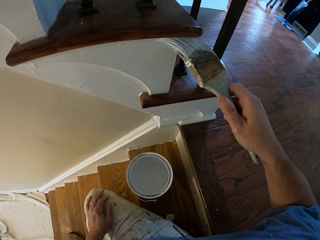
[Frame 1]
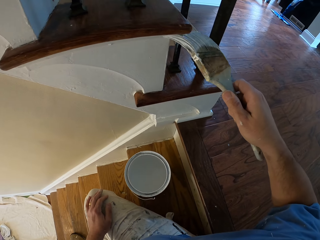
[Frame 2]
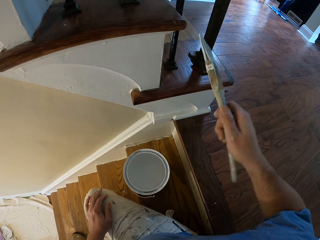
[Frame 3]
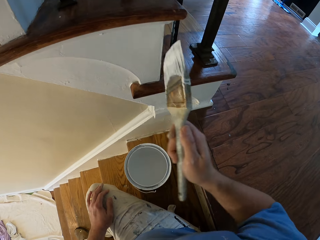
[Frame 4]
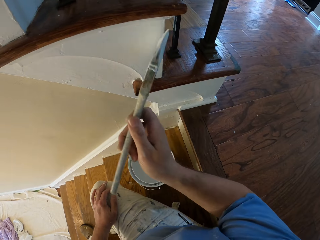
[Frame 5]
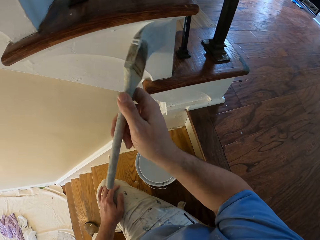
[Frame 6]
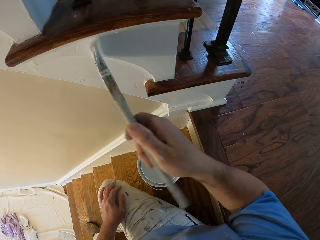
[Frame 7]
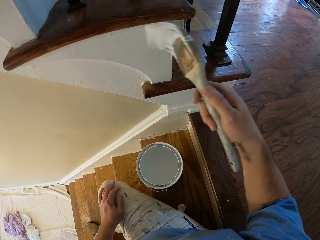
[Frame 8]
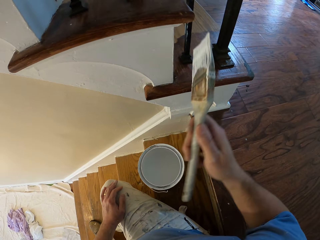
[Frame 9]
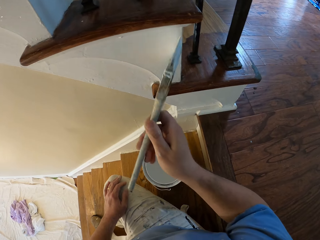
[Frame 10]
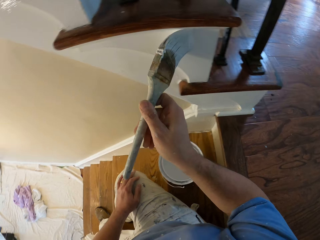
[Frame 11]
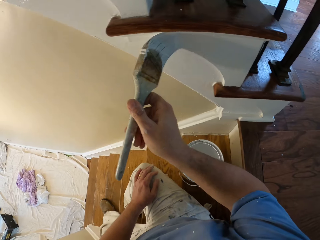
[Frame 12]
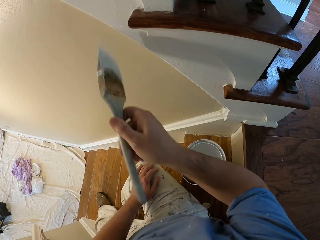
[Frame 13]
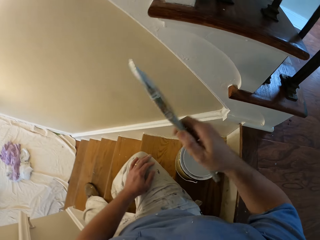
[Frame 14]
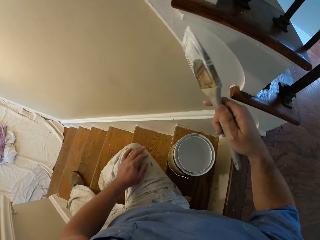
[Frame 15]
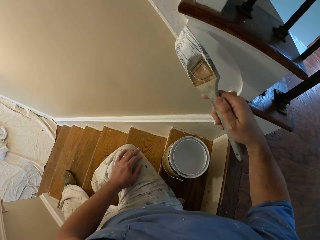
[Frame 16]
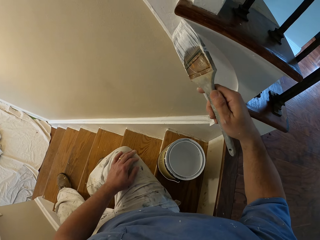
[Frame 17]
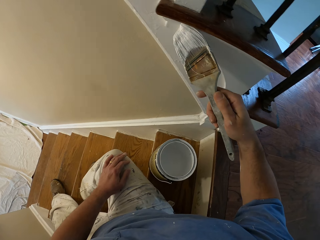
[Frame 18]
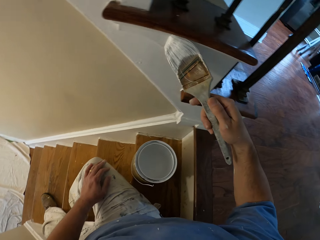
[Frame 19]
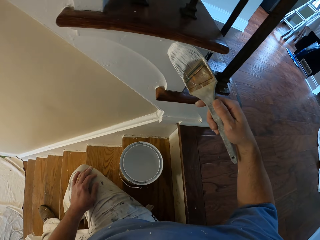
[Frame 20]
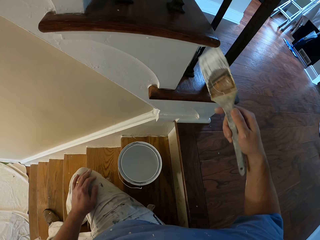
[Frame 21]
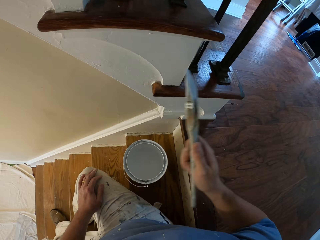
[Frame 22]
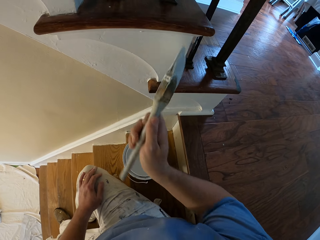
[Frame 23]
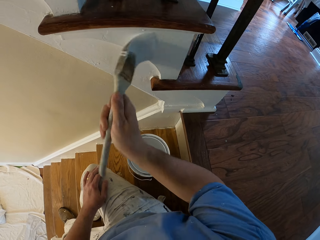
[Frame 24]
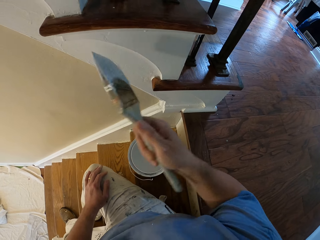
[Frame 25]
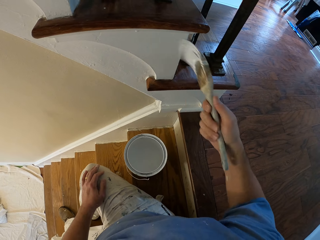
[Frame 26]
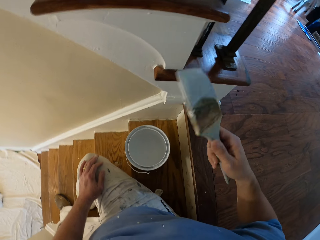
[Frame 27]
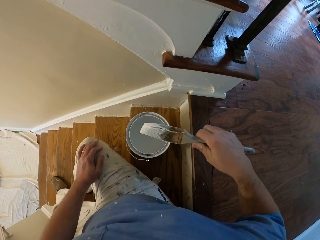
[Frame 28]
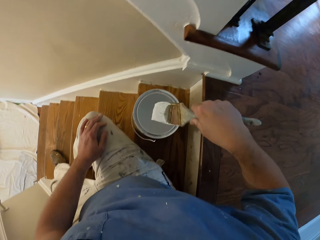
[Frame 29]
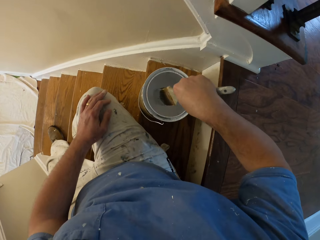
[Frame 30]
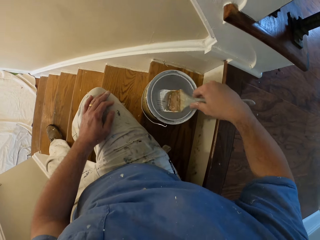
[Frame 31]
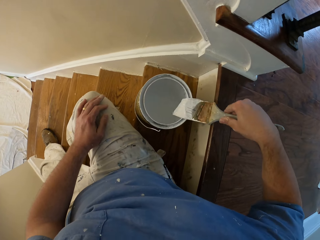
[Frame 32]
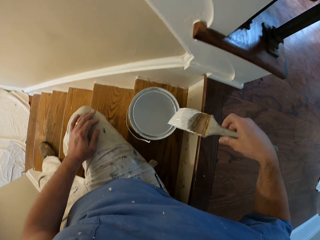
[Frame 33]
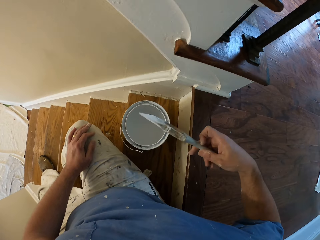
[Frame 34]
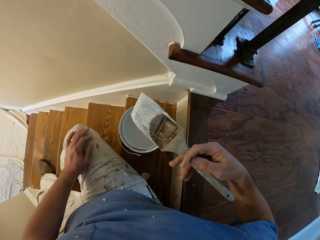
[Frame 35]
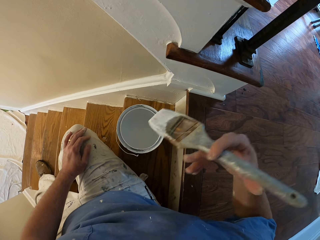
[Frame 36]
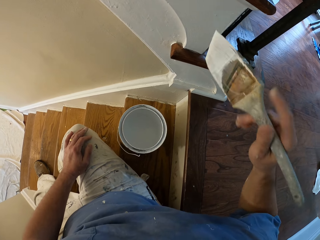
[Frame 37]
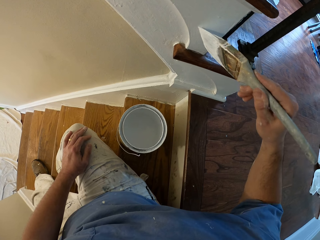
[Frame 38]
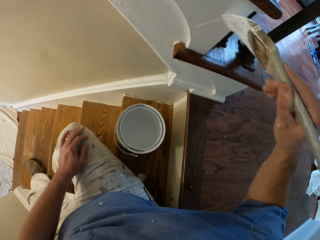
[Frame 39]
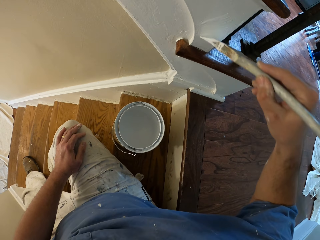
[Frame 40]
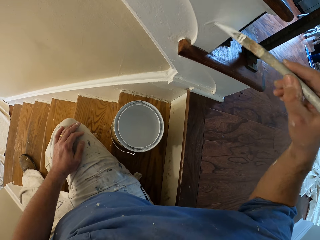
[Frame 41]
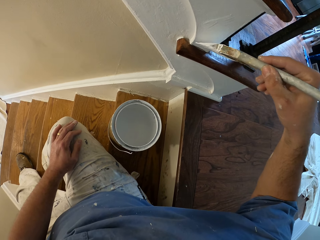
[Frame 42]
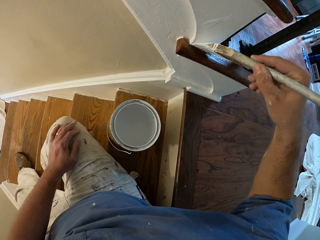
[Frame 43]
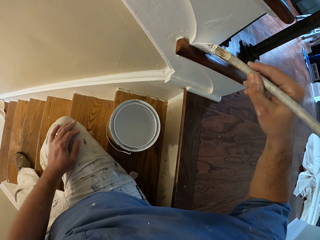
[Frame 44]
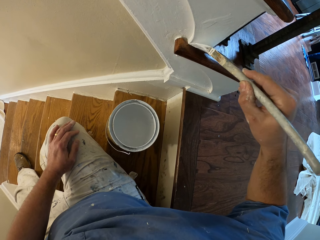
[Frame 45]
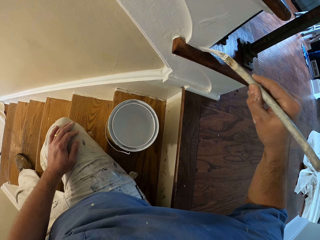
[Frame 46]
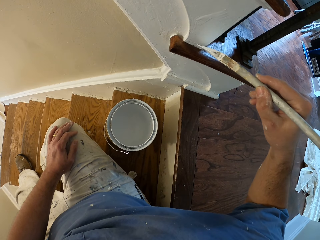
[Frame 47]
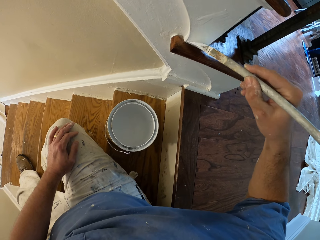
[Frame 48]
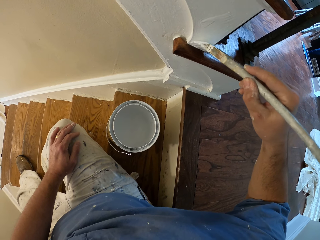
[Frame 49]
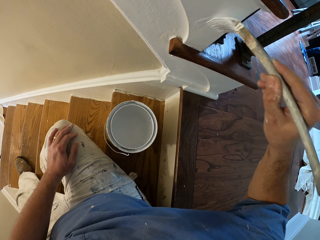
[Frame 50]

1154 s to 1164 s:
The camera wearer dips the paint brush into the paint bucket. They paint the stair stringer in the house.

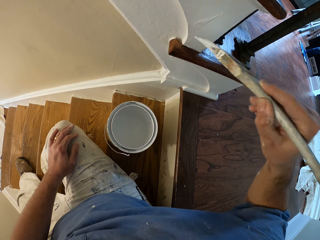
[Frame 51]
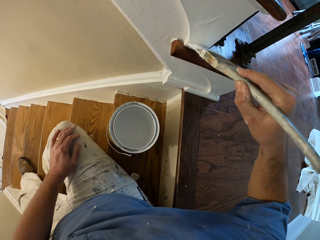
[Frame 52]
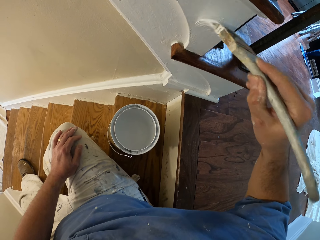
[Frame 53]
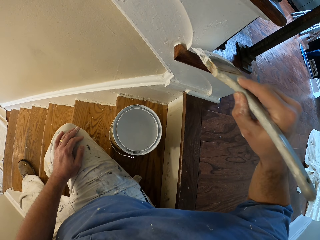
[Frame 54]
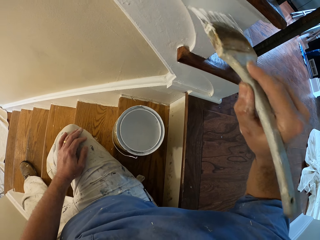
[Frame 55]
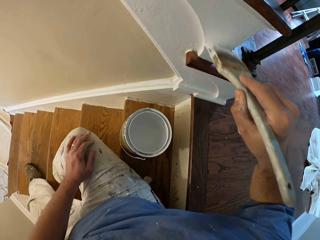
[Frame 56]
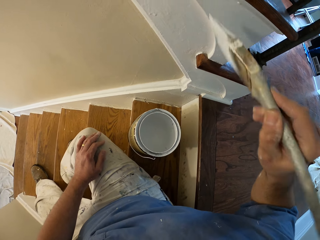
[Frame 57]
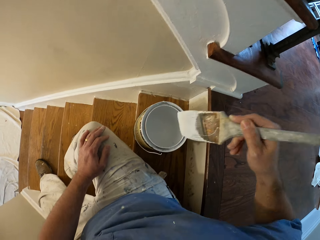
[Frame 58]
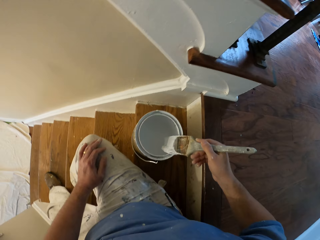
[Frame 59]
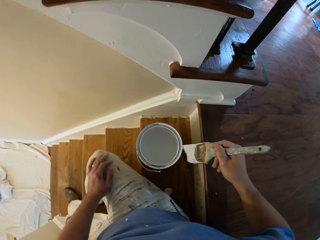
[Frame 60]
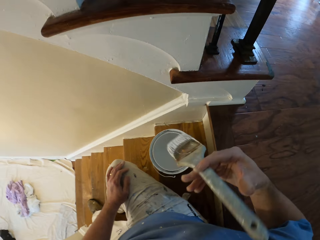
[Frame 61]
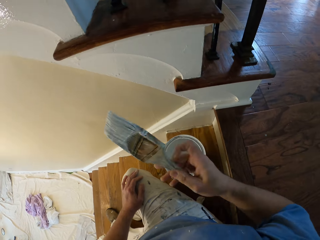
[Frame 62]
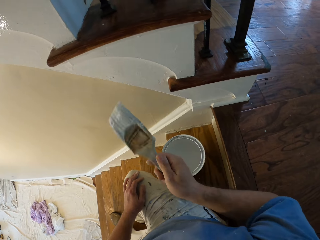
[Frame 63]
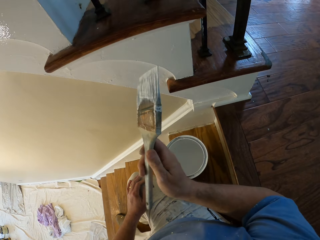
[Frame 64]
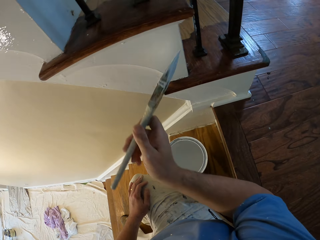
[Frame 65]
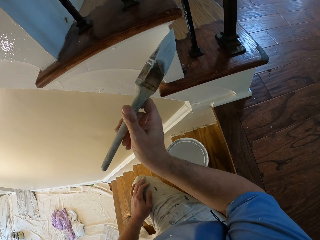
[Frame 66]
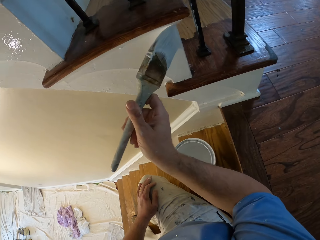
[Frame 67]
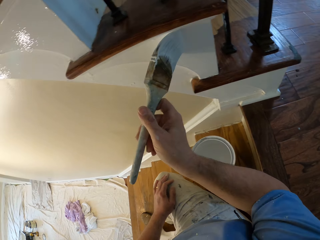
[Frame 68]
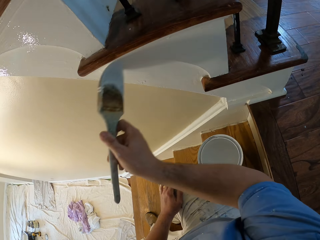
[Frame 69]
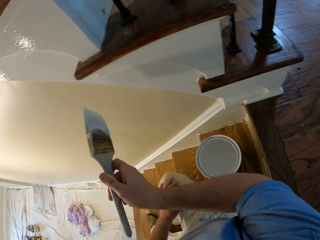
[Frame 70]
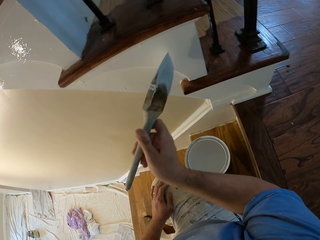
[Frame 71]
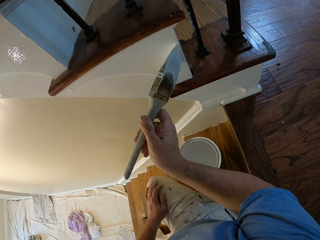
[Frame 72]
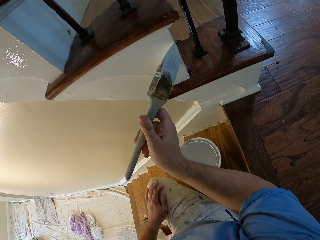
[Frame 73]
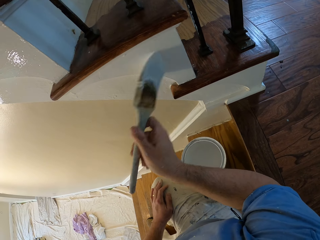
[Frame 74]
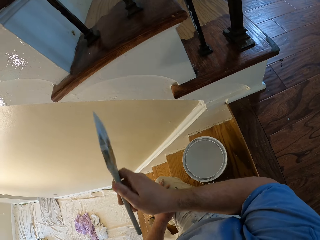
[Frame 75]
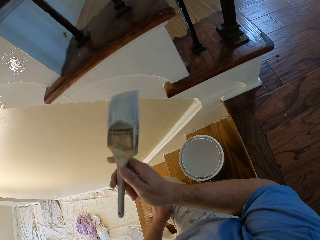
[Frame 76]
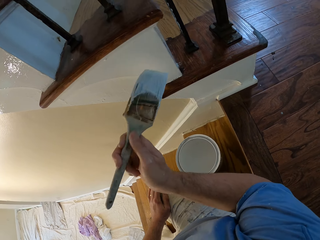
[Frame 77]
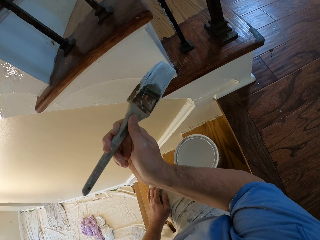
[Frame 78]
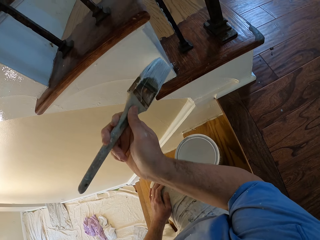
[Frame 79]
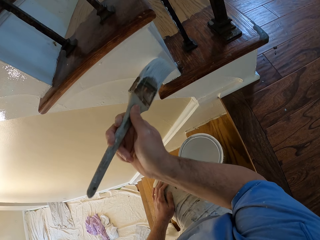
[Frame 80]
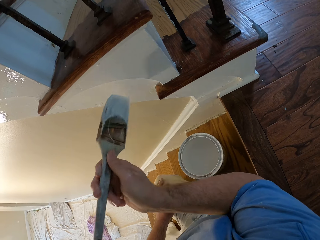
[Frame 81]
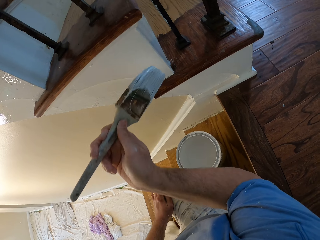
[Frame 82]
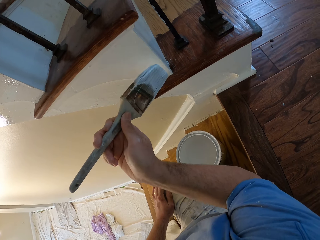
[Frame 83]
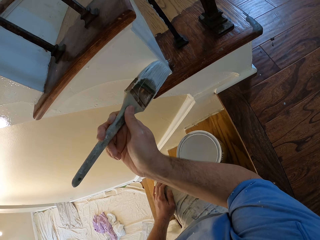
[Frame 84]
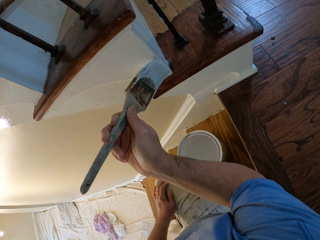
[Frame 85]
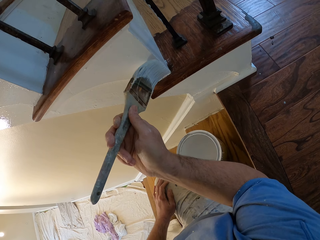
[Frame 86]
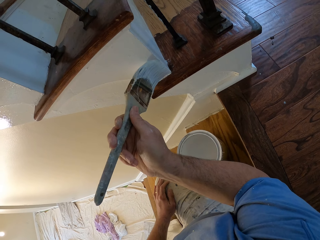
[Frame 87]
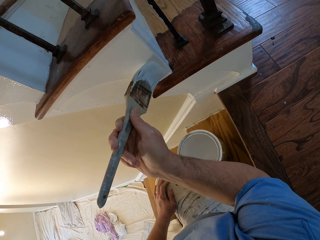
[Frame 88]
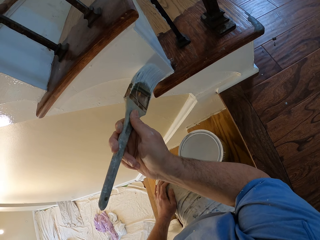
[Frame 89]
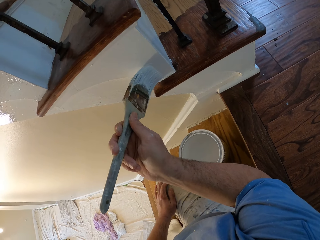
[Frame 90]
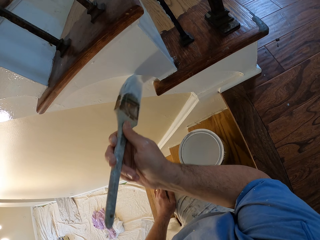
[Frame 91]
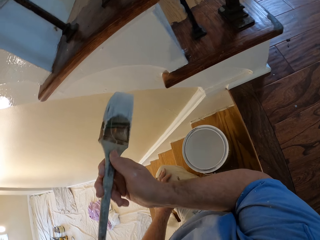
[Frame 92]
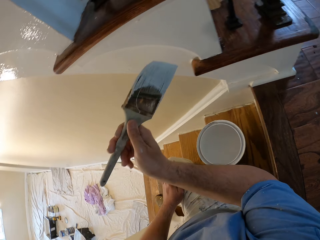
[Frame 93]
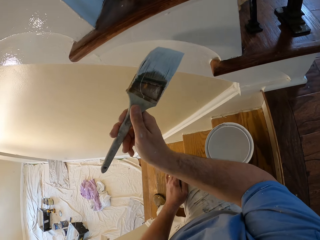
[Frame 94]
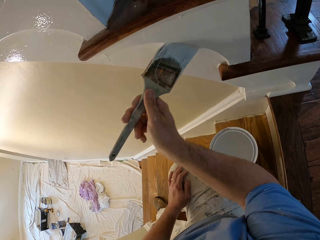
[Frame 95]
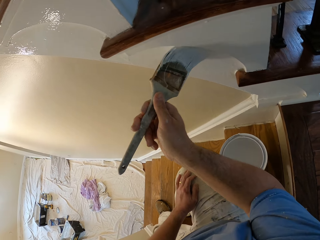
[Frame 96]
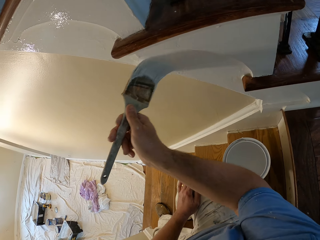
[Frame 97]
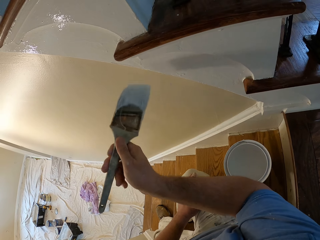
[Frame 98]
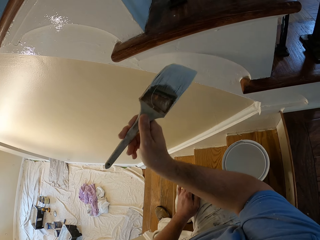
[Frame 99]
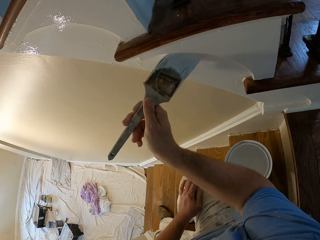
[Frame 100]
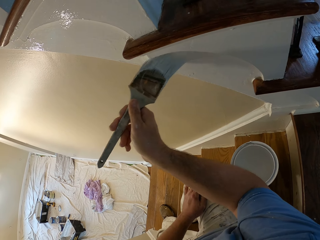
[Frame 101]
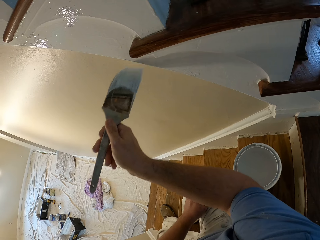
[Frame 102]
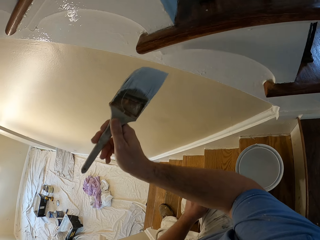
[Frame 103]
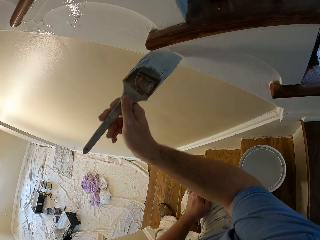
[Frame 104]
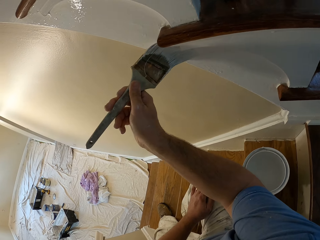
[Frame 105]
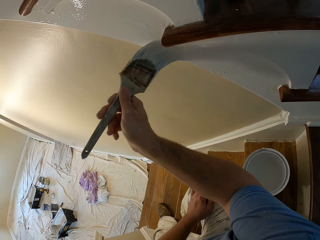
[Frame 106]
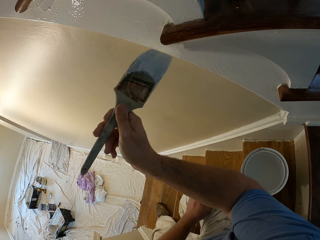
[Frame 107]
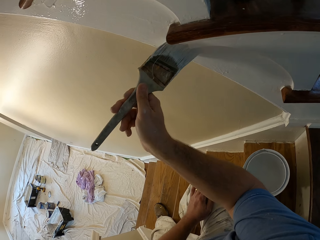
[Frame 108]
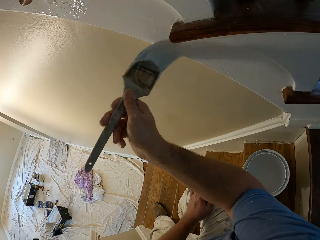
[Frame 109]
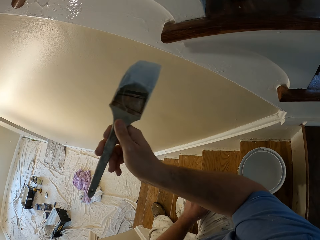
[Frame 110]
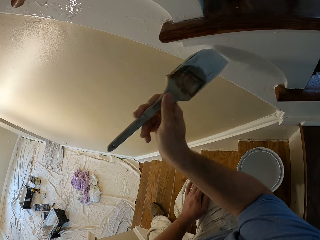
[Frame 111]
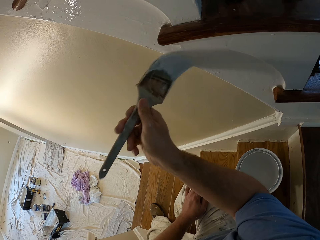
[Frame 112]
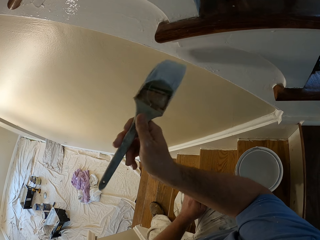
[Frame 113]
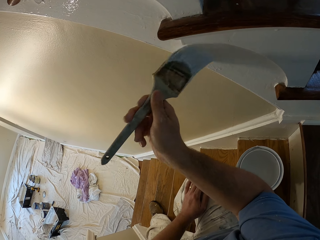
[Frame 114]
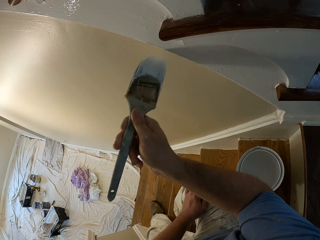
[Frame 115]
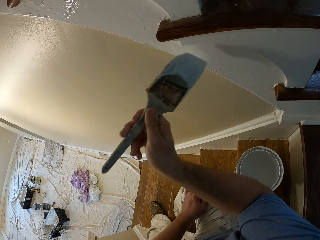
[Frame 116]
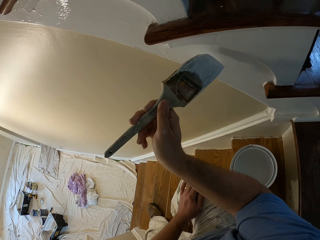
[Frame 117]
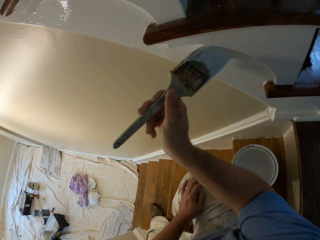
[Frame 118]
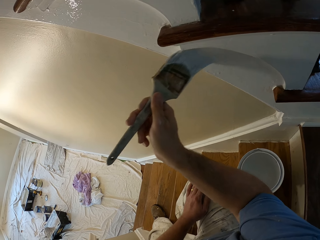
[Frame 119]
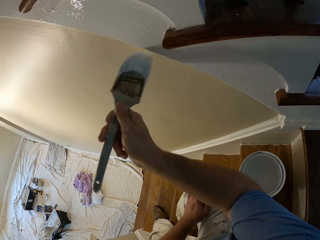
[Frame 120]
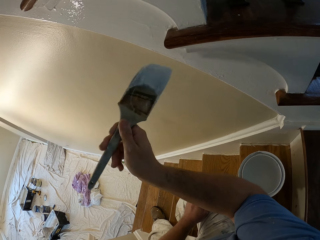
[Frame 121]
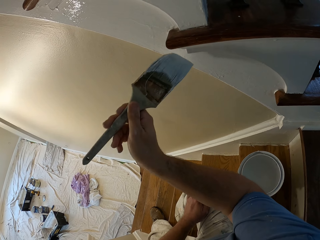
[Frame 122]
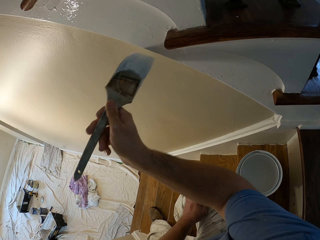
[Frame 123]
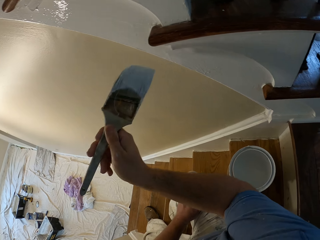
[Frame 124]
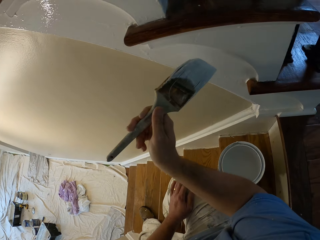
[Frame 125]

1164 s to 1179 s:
The camera wearer removes excess paint from the brush. They paint the stair stringer with the brush.
